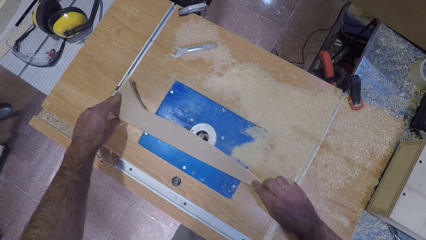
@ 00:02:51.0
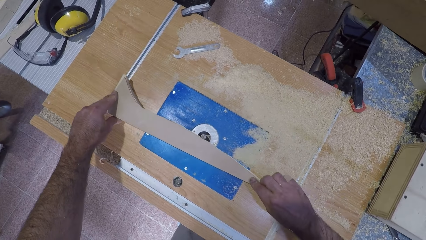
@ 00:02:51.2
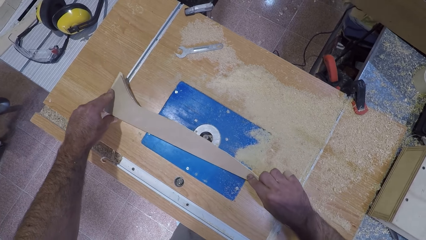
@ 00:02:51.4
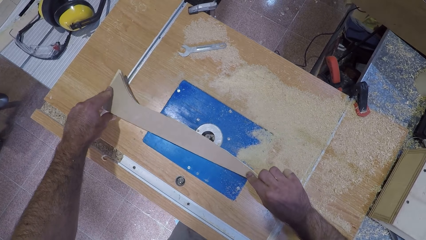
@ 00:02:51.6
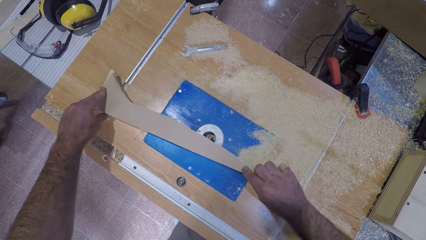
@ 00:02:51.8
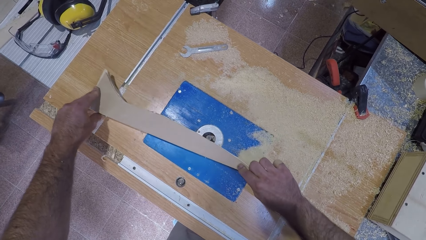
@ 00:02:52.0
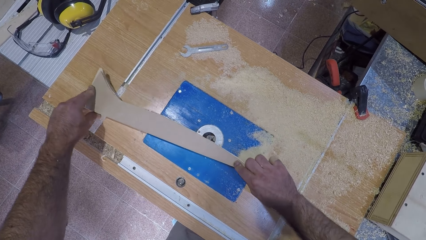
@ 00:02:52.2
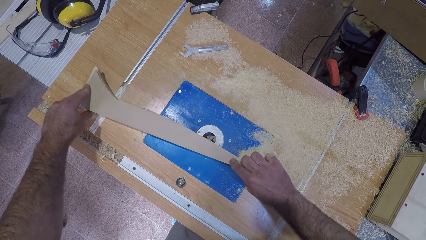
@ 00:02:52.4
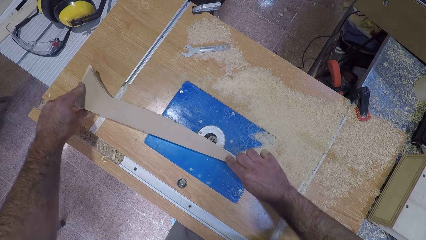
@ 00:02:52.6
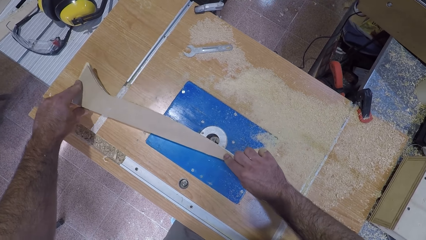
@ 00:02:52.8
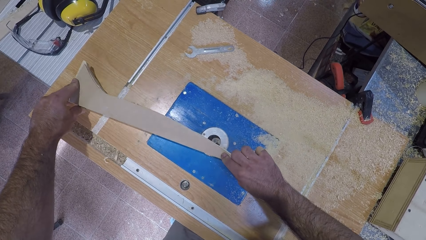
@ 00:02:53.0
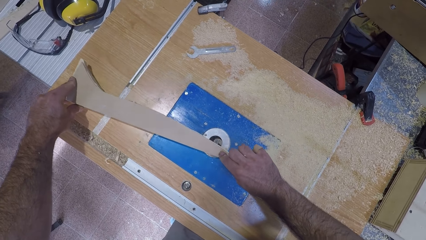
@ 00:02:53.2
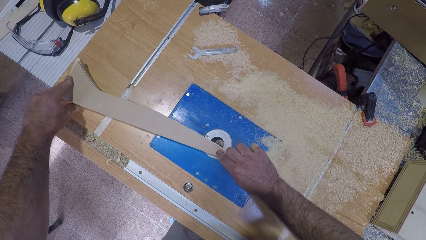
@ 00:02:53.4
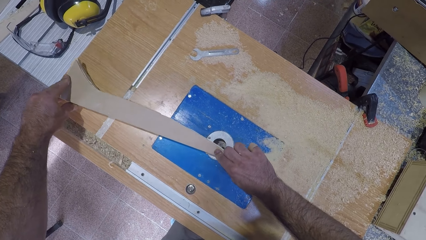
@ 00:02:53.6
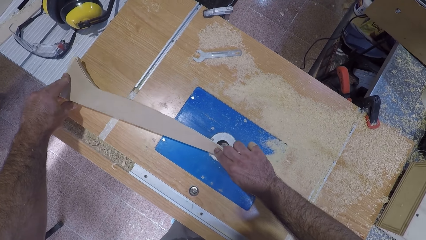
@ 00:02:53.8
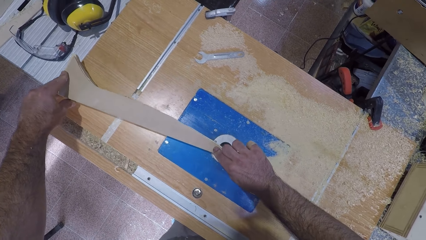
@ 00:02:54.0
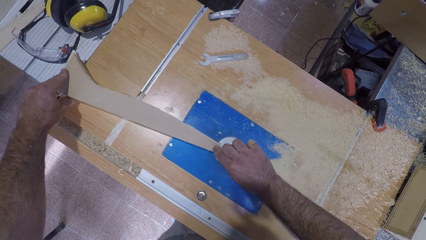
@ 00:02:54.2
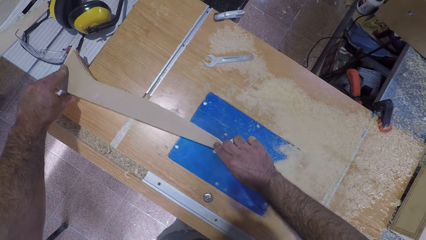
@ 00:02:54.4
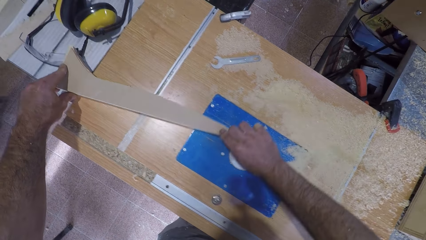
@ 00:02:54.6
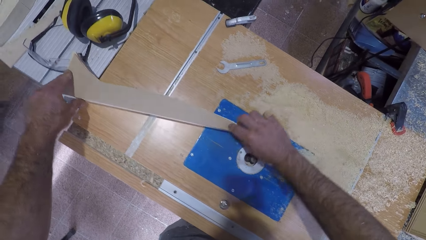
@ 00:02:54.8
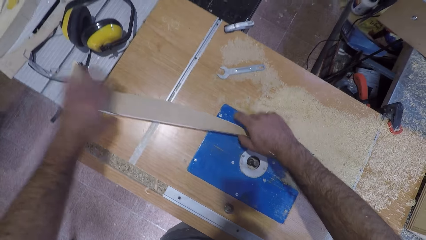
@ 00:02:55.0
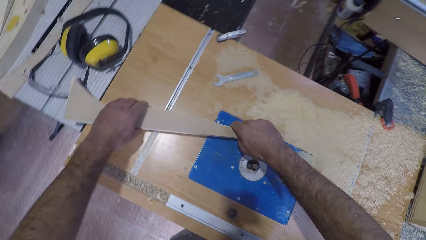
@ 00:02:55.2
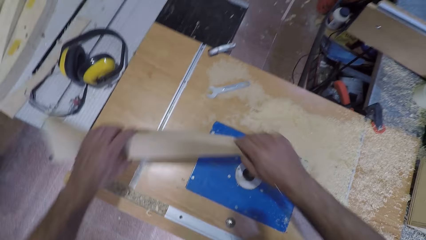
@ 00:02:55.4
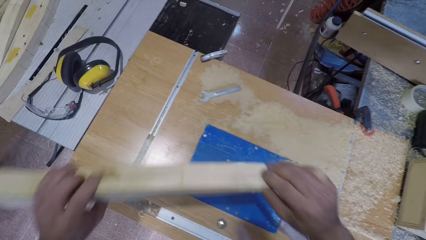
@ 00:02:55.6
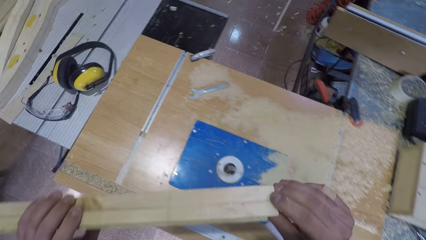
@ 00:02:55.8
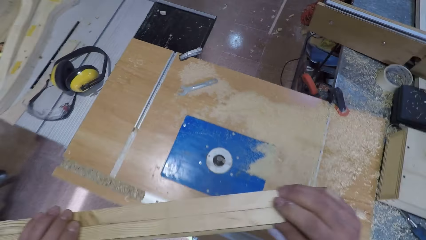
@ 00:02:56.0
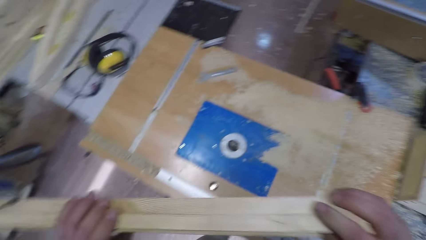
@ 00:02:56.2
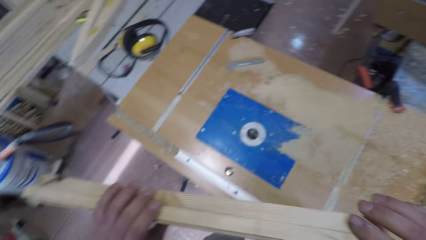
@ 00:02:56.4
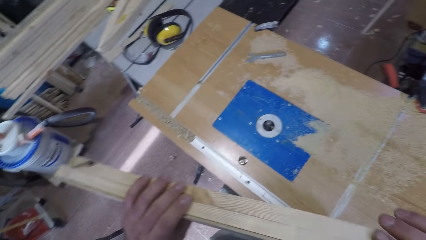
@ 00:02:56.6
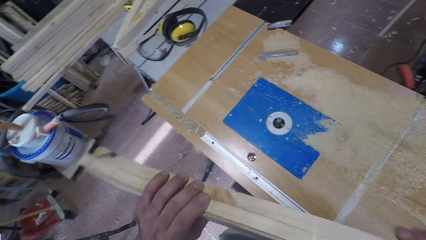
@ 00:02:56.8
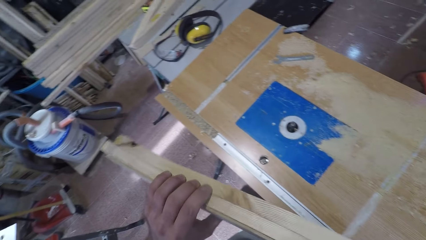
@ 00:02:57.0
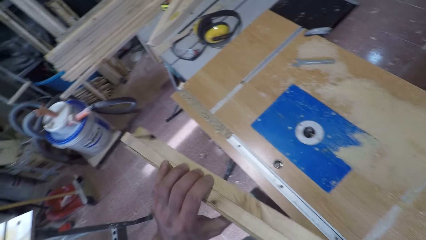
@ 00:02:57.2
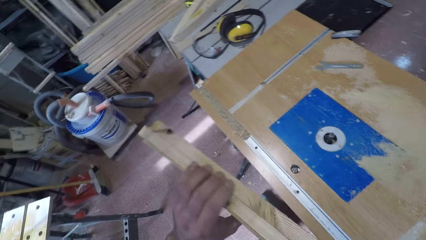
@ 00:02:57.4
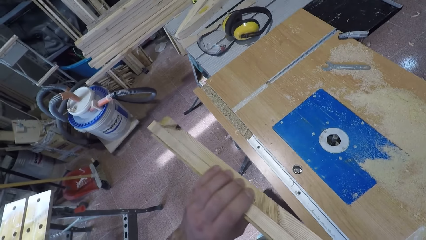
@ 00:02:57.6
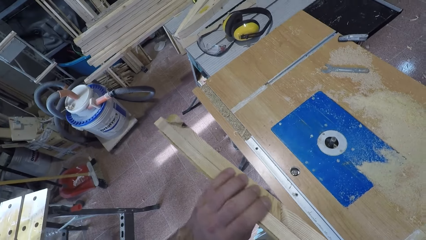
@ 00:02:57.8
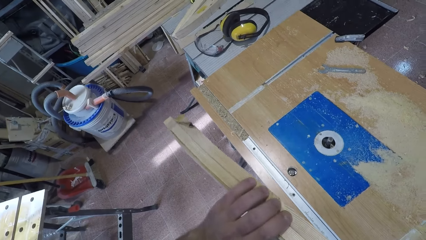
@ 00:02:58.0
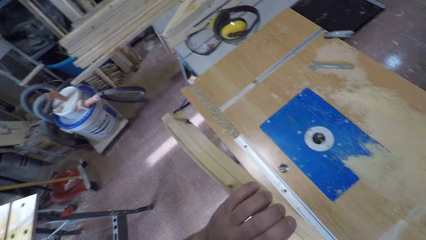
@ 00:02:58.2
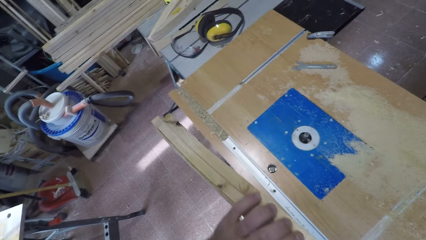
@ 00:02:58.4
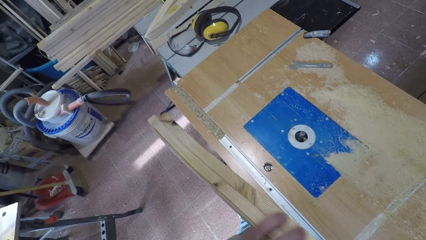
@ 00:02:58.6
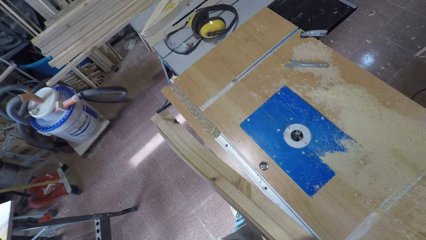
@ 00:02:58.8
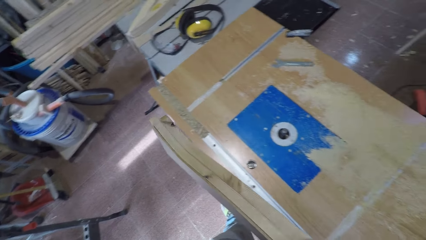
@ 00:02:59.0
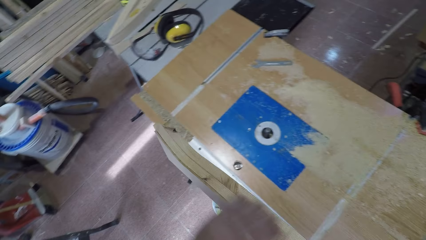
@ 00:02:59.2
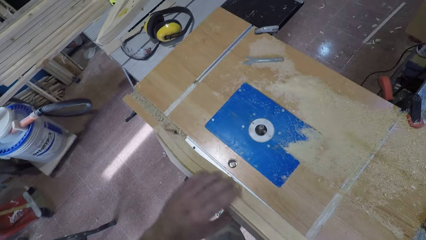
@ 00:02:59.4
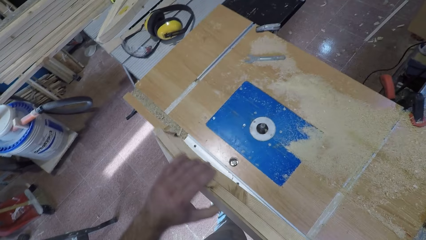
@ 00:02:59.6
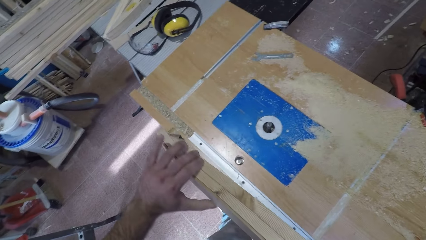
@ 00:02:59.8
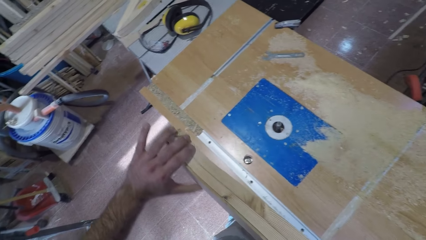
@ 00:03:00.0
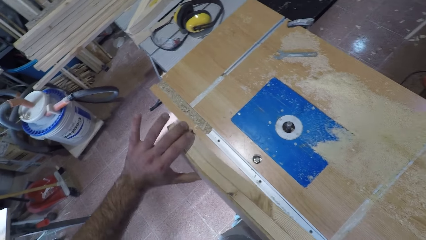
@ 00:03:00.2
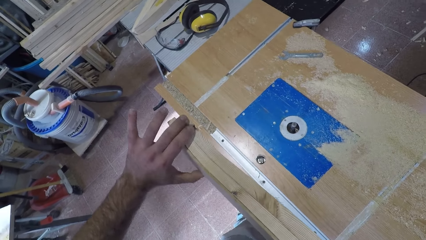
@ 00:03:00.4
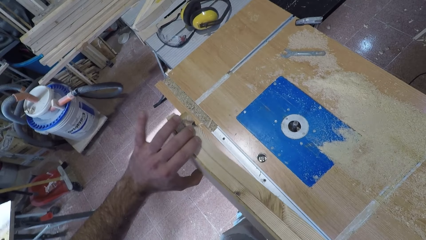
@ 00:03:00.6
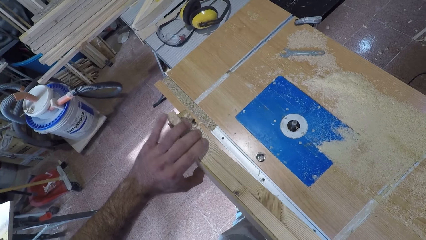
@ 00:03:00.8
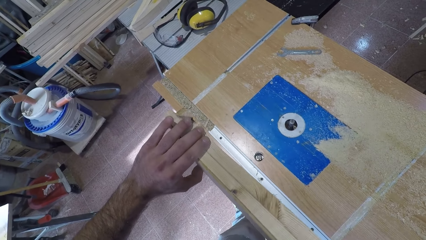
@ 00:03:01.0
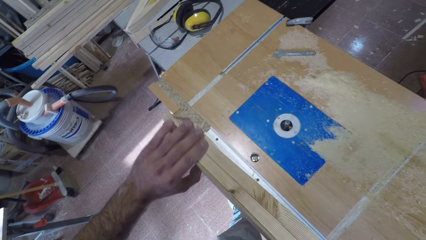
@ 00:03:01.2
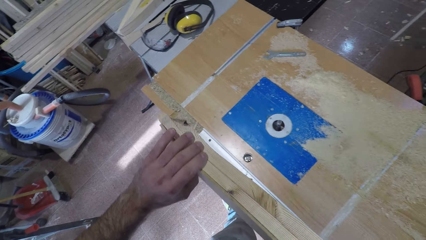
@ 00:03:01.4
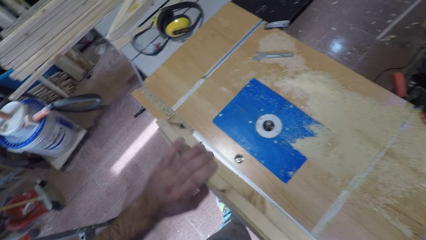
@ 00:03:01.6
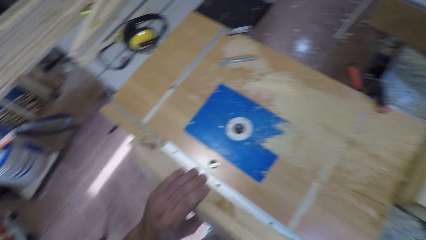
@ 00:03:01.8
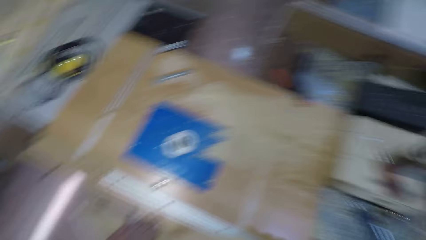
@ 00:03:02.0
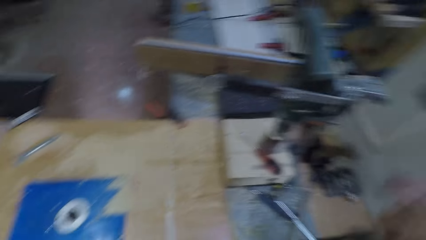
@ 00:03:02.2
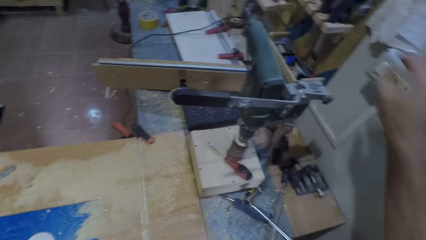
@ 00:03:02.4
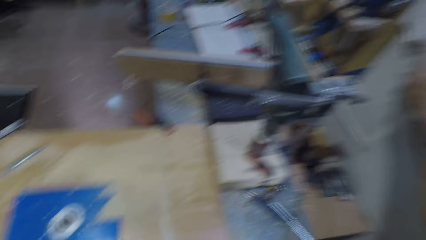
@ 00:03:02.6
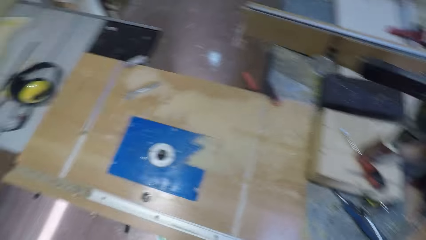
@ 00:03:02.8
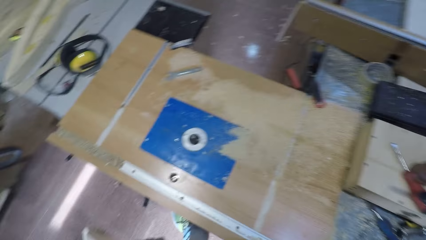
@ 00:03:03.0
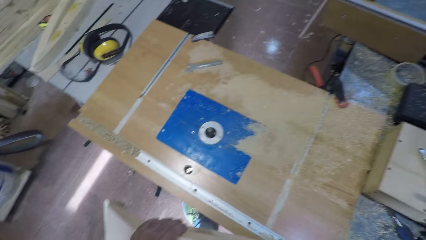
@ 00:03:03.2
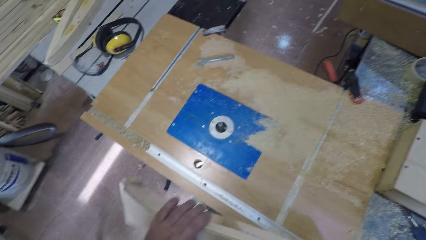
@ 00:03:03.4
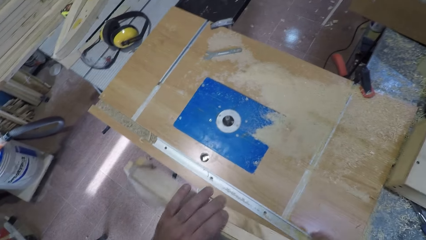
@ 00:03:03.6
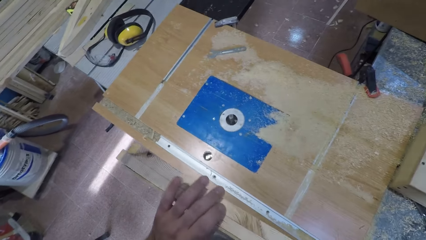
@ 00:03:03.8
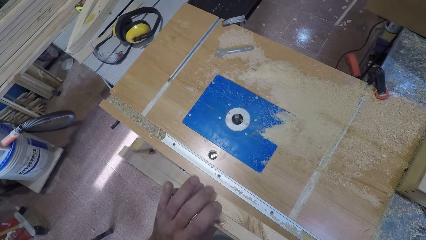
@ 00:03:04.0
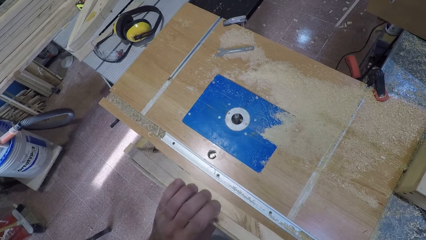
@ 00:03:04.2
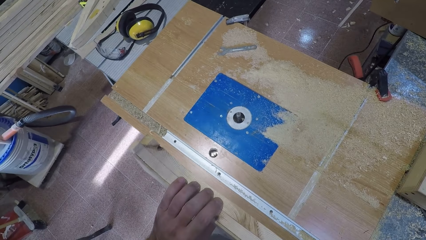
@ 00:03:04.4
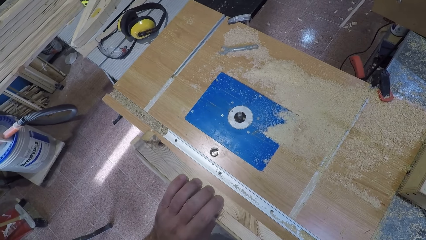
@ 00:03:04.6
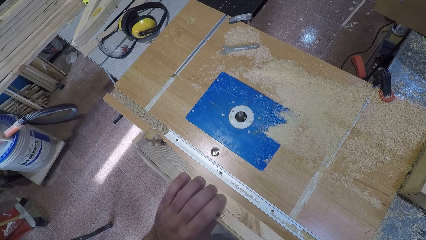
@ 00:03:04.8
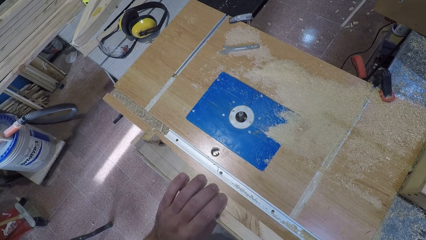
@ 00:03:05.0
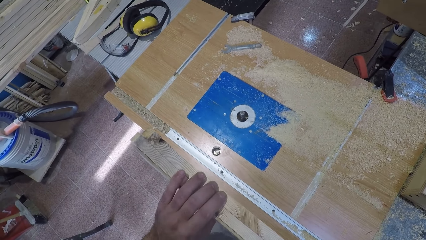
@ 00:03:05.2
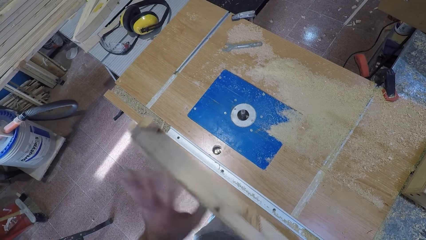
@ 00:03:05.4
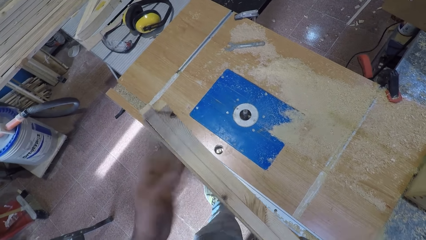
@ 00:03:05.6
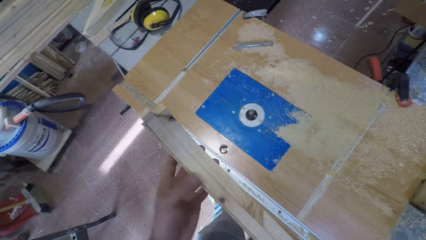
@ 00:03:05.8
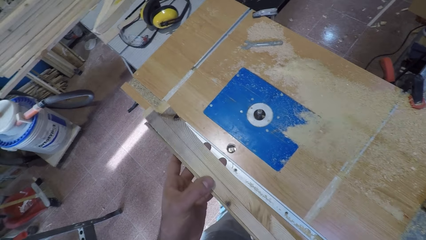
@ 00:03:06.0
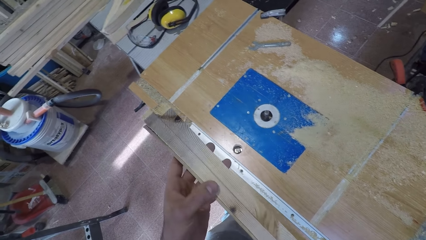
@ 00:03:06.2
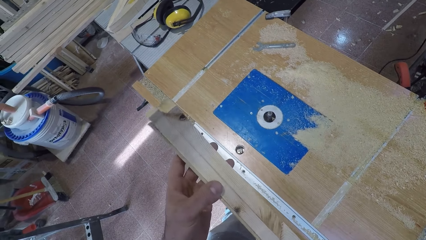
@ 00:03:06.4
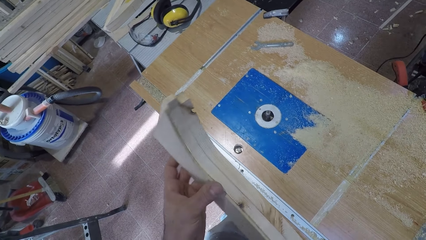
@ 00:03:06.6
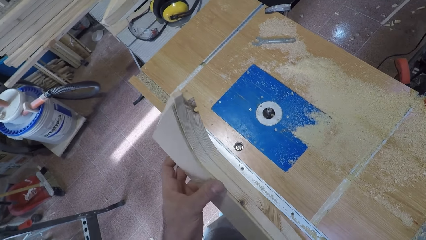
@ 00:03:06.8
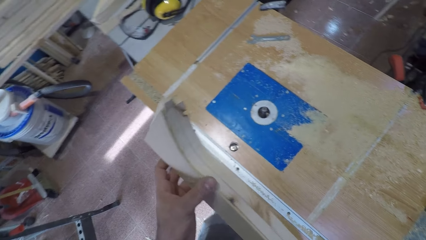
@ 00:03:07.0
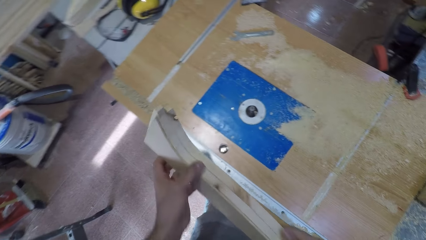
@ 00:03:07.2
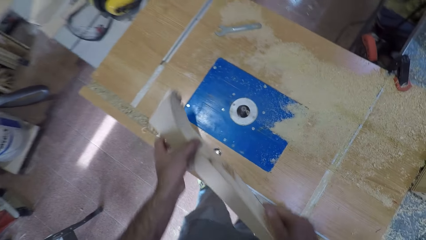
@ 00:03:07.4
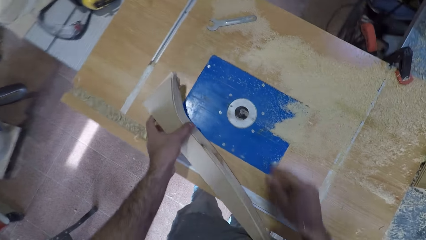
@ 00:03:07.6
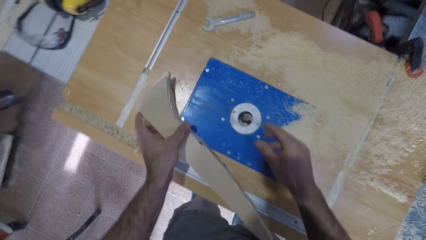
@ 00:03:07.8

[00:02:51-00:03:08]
The camera wearer stops filing the plank wood. He lifts up the plank wood with both hands. He looks at the wood. He feels the surface of the plank wood. He rubs his hand on the wood. He touches a switch on the wall with his right hand. He turns off the wood carving machine. He holds up the wood with both hands.
